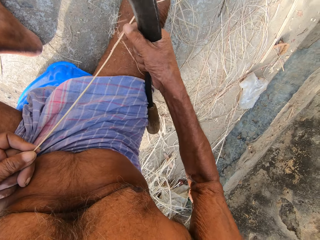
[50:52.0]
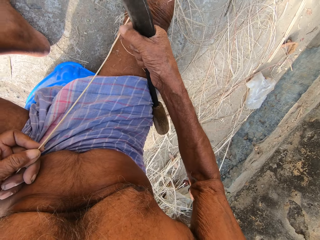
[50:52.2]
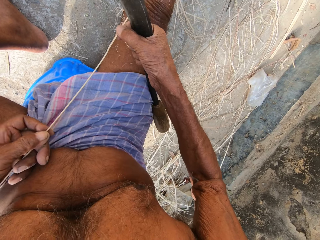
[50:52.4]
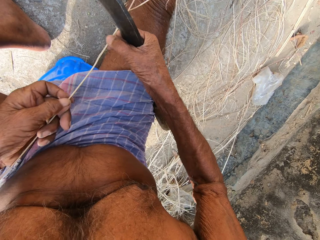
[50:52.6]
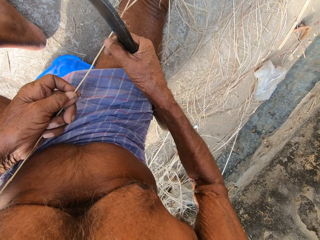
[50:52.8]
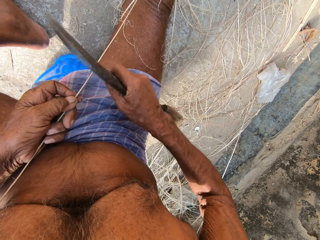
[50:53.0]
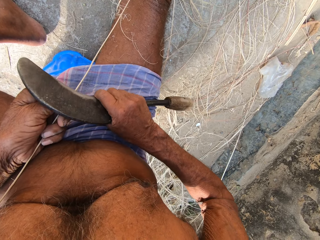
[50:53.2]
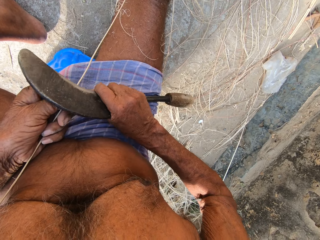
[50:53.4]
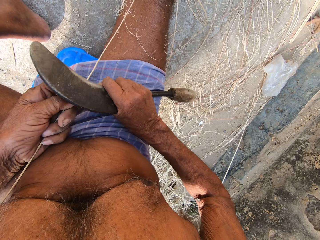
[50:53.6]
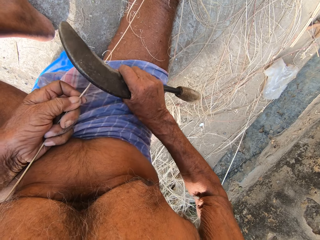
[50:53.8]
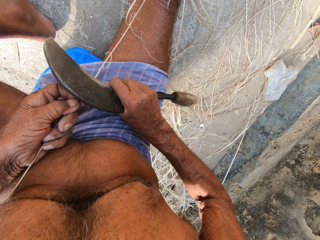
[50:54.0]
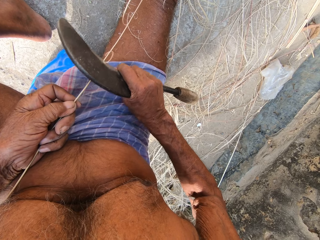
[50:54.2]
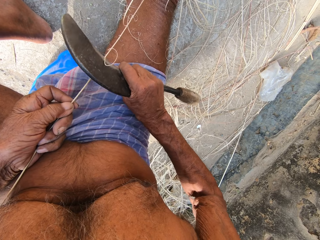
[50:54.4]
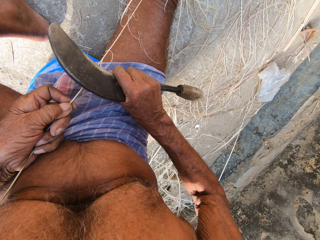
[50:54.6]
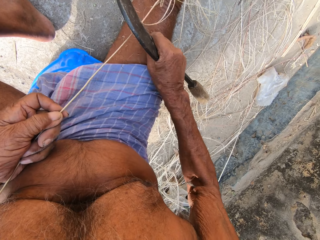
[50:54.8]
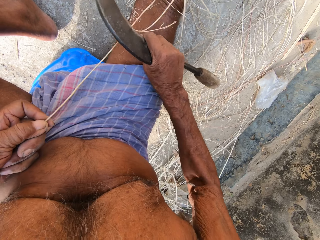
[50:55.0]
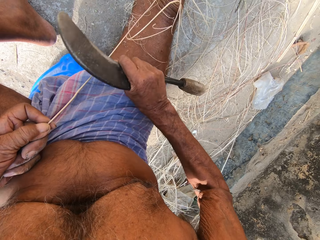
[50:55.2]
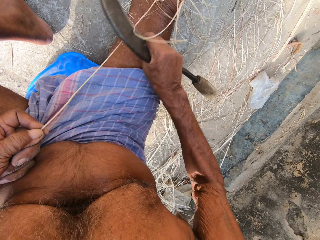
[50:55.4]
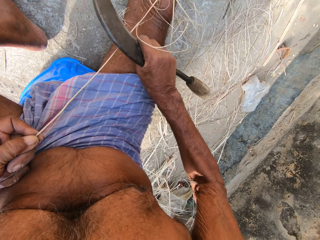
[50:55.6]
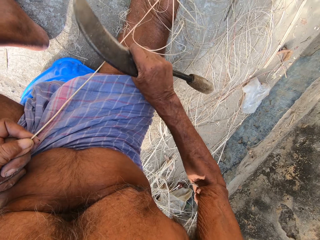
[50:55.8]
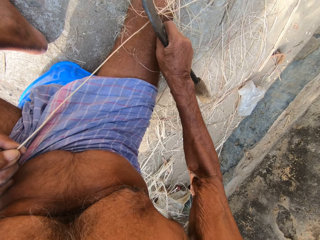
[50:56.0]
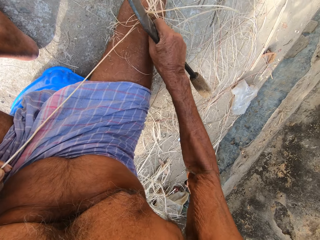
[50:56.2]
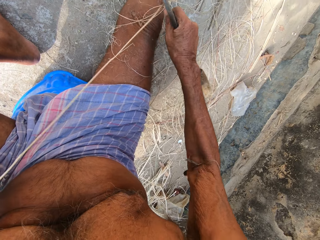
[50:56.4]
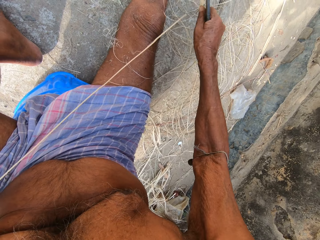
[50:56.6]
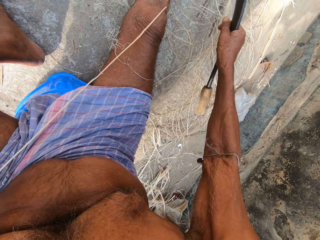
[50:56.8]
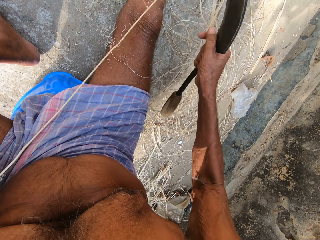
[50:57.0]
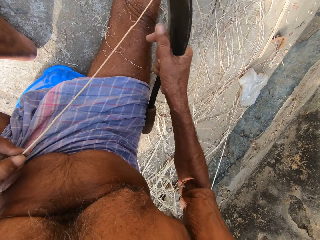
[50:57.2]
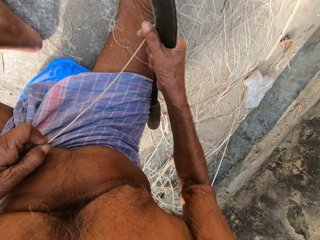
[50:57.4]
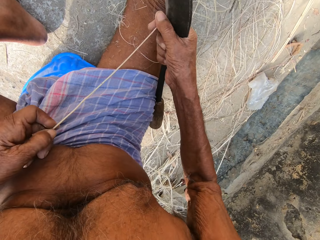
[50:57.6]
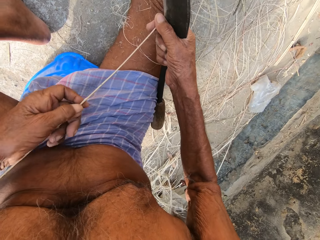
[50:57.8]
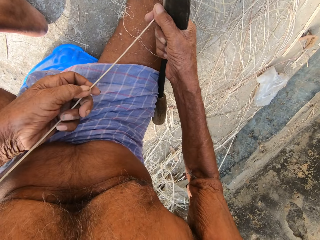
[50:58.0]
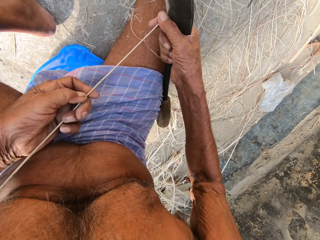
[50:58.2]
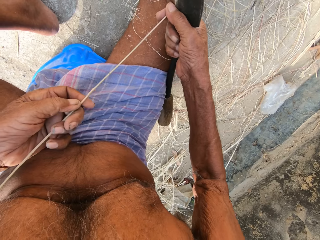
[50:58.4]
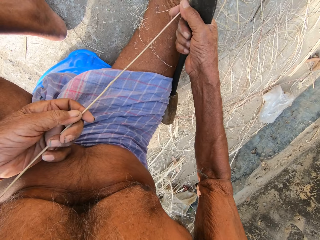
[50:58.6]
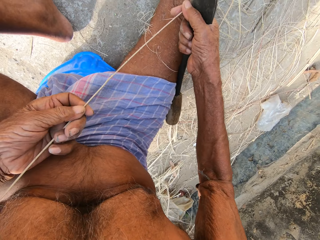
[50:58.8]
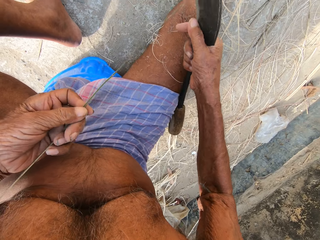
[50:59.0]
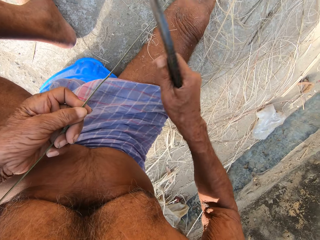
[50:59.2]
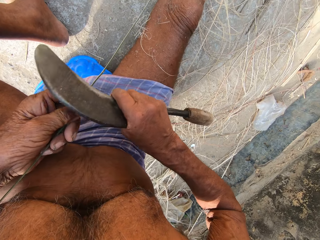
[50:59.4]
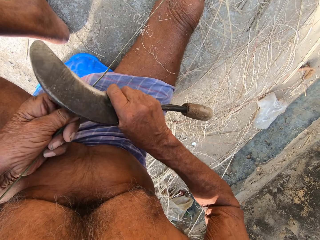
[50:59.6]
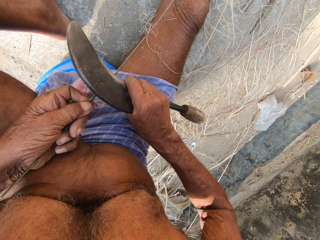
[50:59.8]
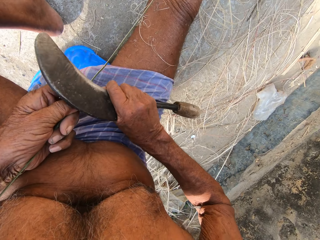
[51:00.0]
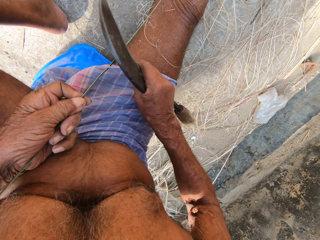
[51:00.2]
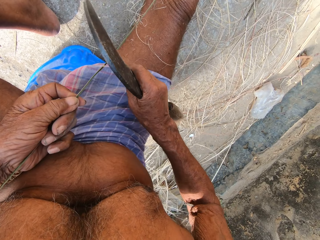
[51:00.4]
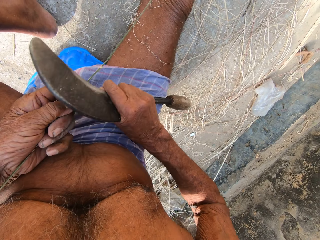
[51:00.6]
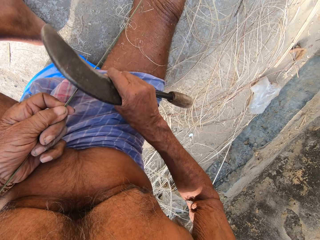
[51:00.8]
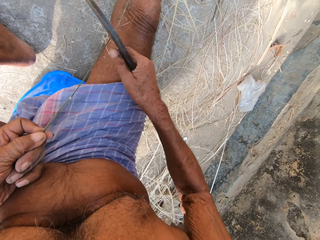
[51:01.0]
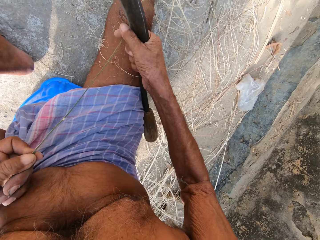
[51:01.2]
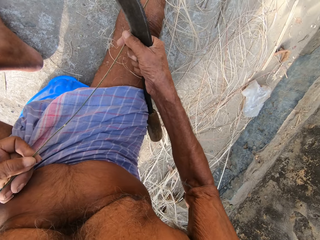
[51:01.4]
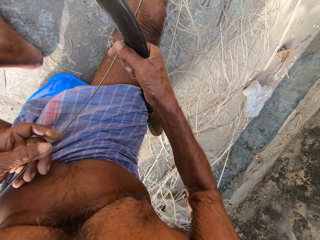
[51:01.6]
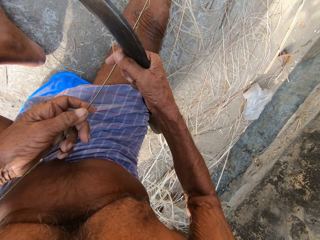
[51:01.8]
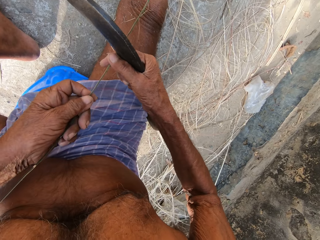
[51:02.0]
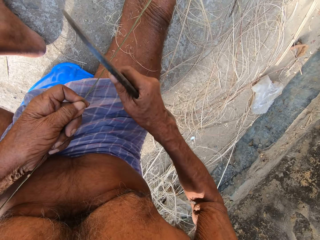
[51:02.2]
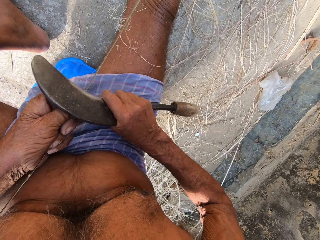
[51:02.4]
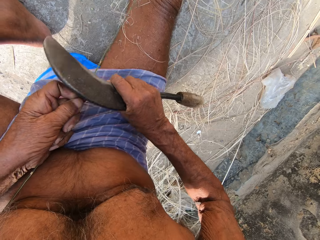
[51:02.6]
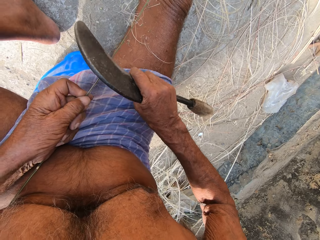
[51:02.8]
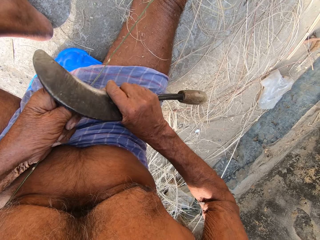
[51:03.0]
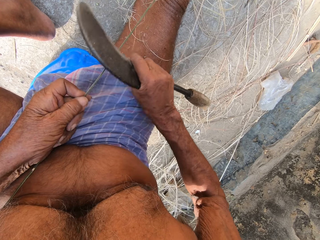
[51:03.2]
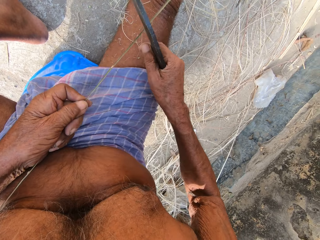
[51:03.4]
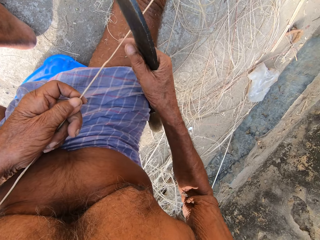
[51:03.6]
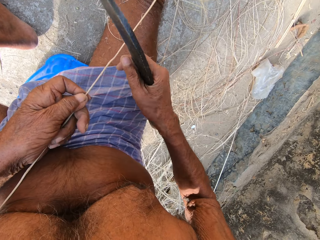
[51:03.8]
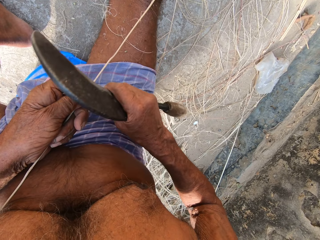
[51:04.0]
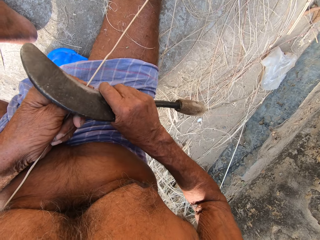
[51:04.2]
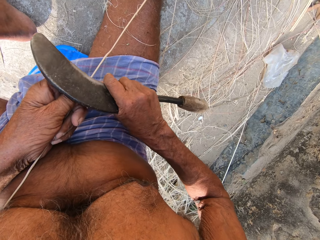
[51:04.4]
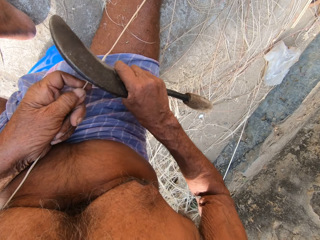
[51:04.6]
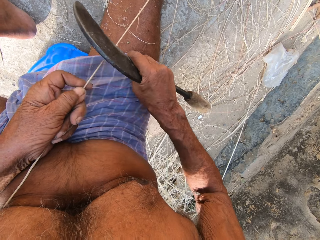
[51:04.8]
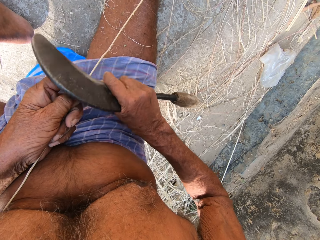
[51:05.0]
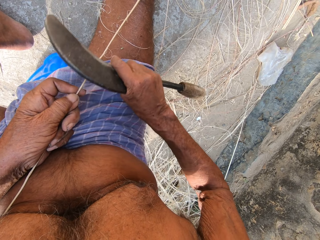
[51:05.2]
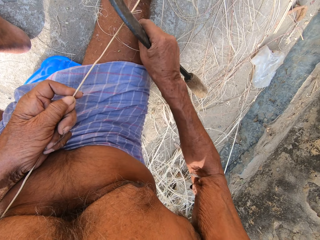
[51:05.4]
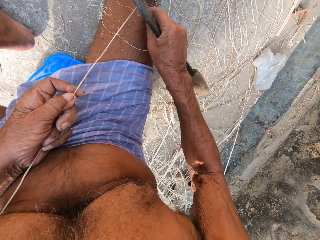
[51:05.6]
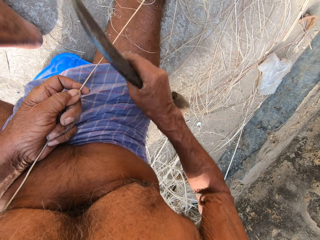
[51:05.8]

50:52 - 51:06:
The camera wearer pulls up the bamboo strip in his left hand with his right hand. He scrapes the bamboo strip in his left hand with the sickle in his right hand. He holds the bamboo strip with his right hand. He moves his left hand on the bamboo strip. He scrapes the bamboo strip in his left hand with the sickle in his right hand. He holds the bamboo strip with his right hand. He moves his left hand on the bamboo strip. He scrapes the bamboo strip in his left hand with the sickle in his right hand.

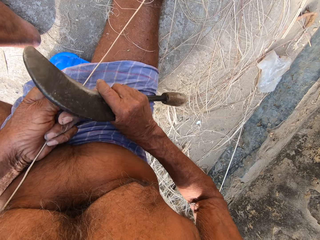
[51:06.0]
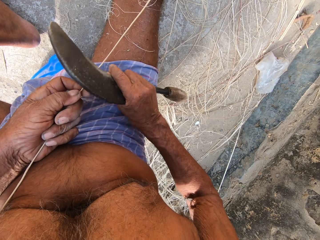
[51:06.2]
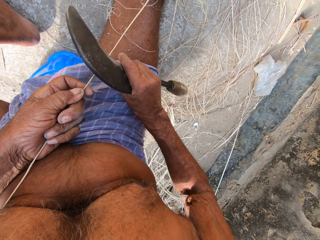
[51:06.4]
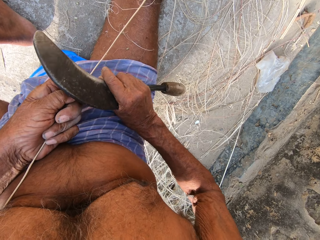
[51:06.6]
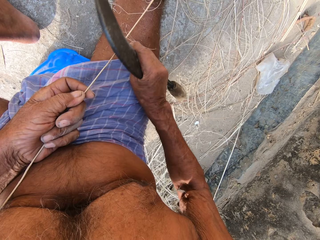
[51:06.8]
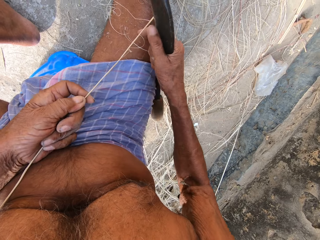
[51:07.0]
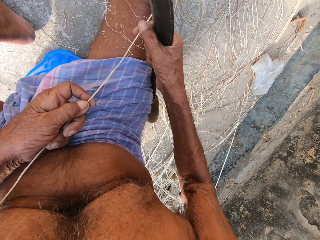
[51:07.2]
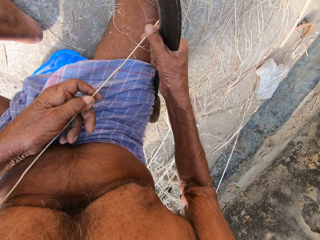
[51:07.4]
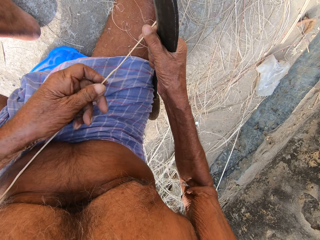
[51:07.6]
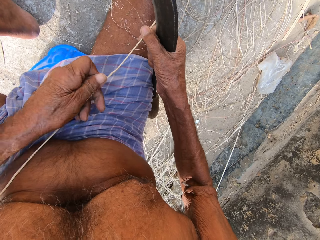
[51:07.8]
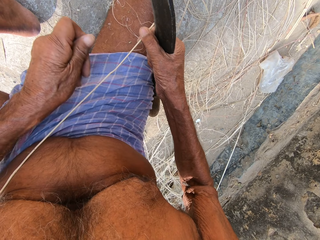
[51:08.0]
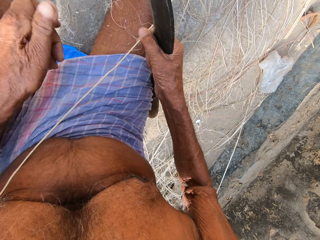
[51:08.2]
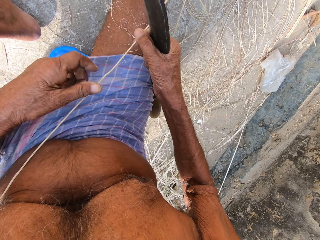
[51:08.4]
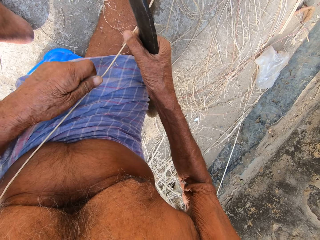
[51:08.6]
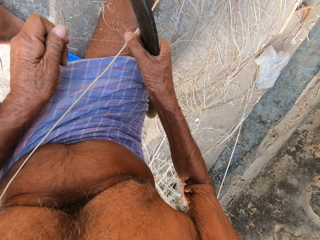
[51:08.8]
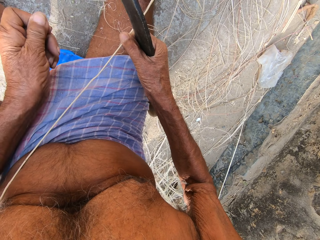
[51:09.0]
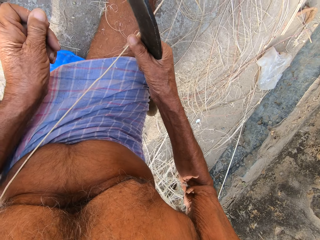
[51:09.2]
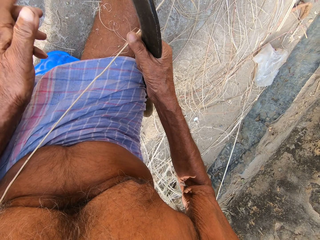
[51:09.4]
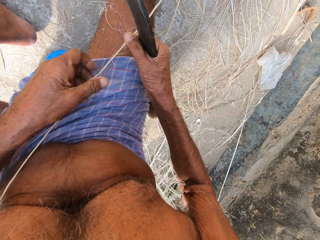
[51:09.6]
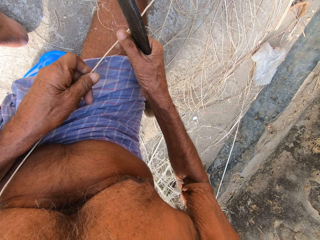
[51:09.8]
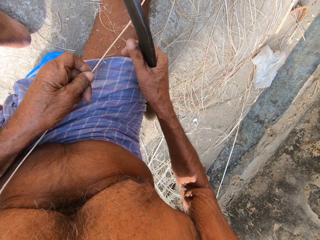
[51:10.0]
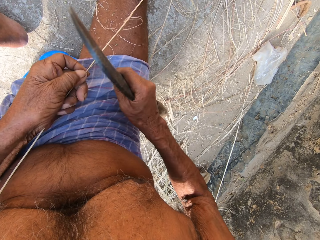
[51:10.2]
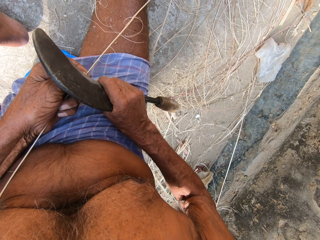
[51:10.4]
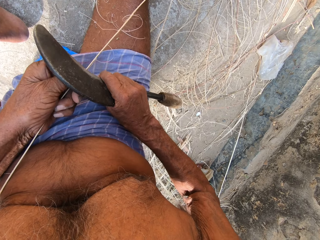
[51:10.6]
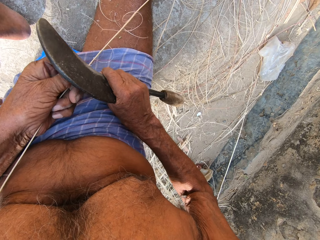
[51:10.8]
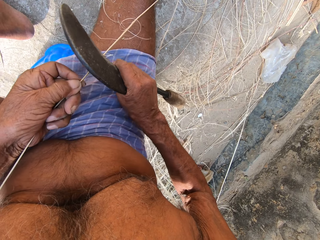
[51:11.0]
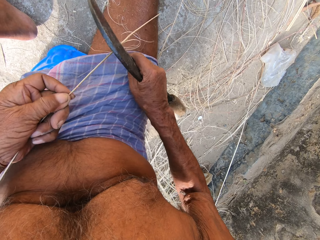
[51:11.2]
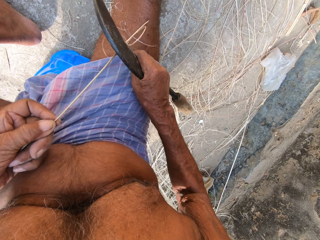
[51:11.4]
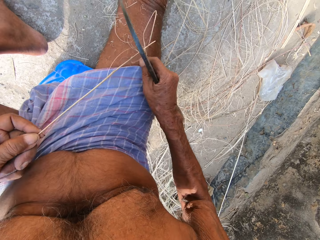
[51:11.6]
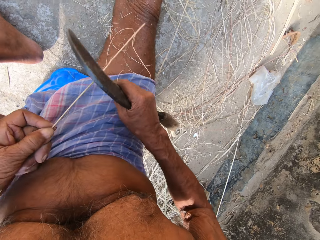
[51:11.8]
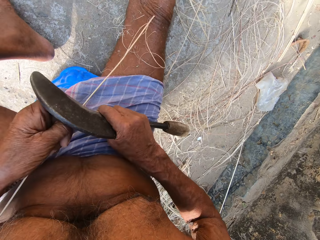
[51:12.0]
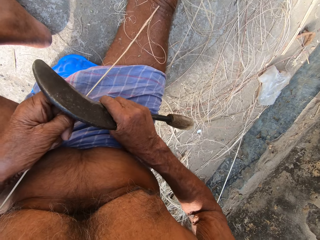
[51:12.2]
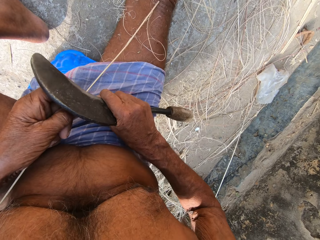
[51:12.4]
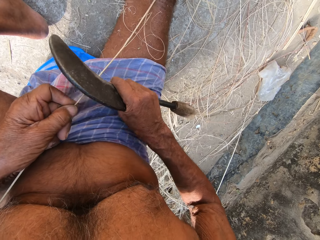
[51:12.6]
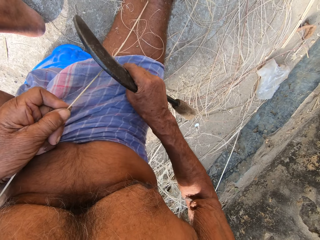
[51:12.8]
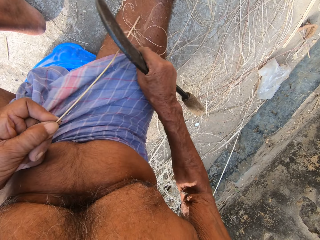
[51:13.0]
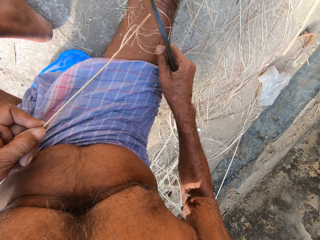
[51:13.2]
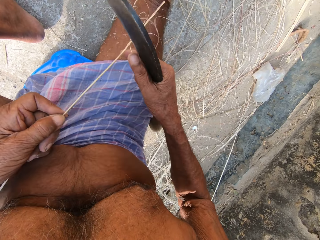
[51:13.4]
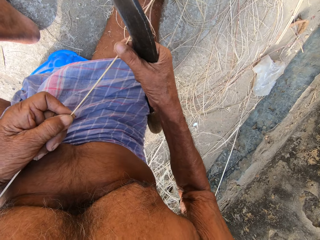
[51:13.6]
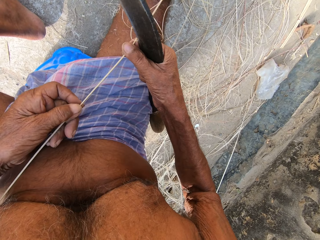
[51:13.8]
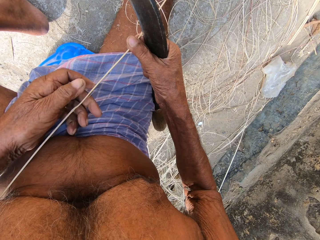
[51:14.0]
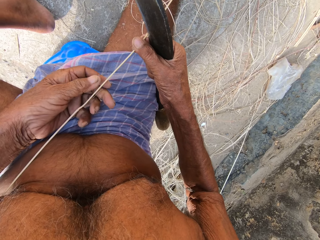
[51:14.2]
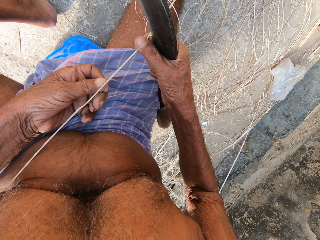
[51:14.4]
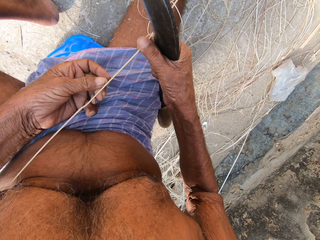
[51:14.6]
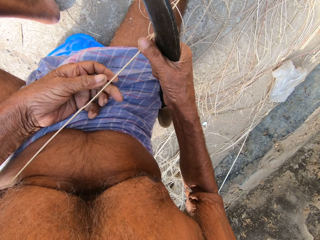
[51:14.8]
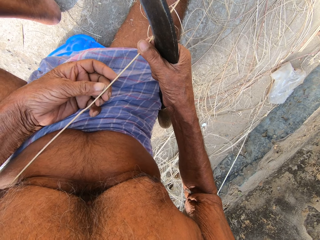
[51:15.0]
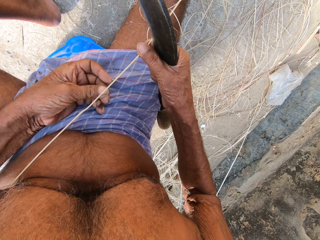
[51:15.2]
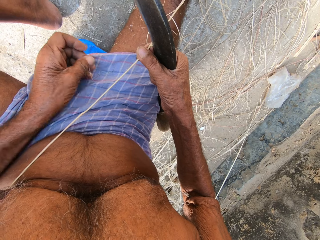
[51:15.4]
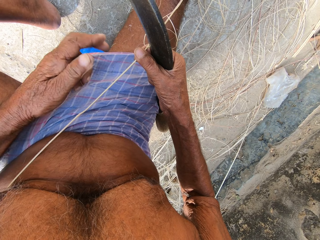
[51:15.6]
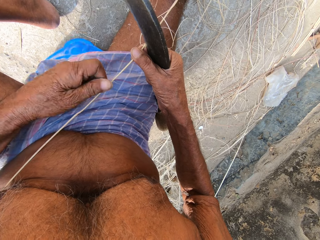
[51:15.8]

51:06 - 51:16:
The camera wearer holds the bamboo strip with his right hand. He pulls strands from the bamboo strip in his left hand with his left hand. He holds the bamboo strip with his left hand. He scrapes the bamboo strip in his left hand with the sickle in his right hand. He holds the bamboo strip with his right hand. He pulls strands from the bamboo strip in his left hand with his left hand.
